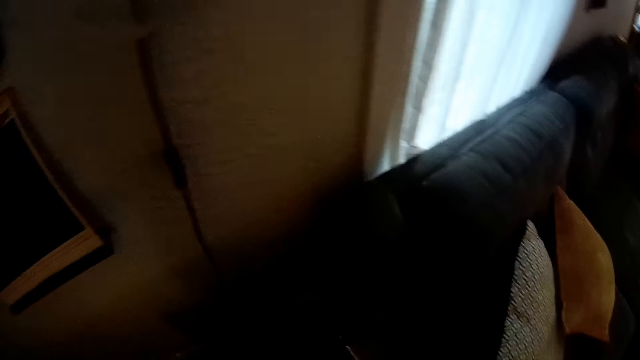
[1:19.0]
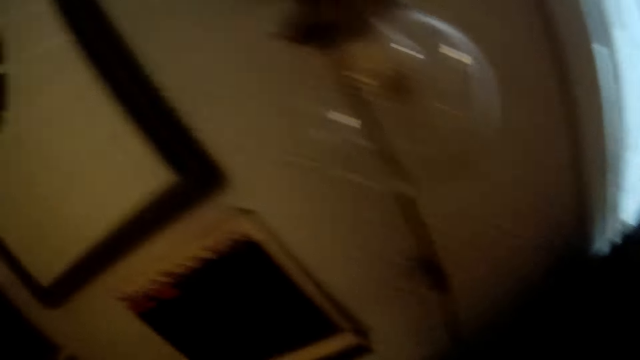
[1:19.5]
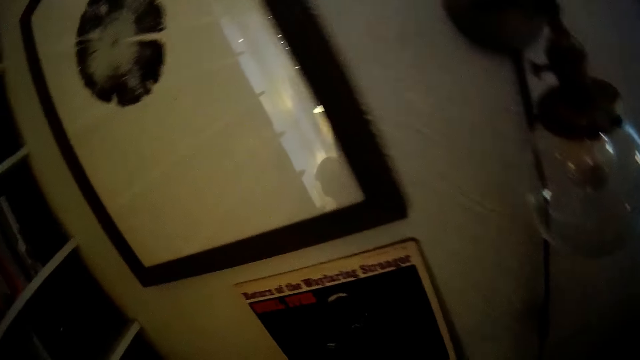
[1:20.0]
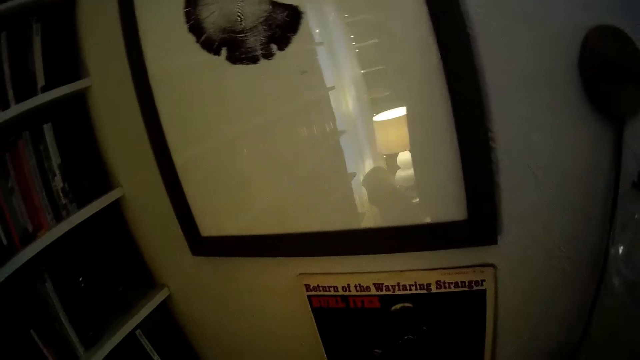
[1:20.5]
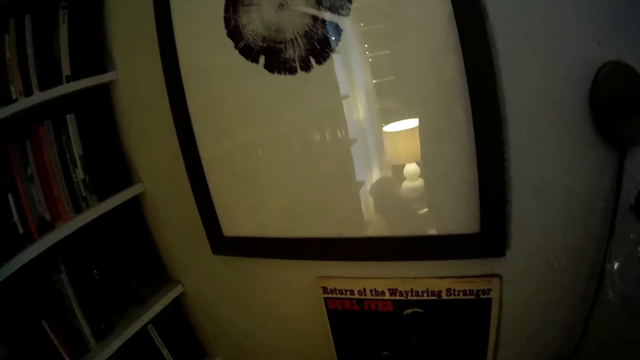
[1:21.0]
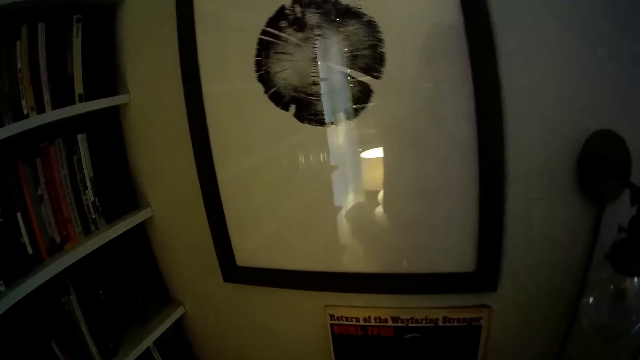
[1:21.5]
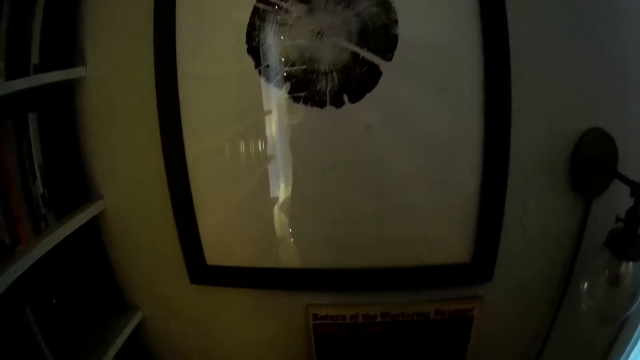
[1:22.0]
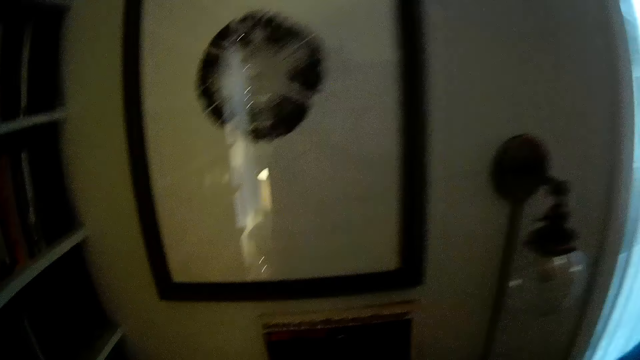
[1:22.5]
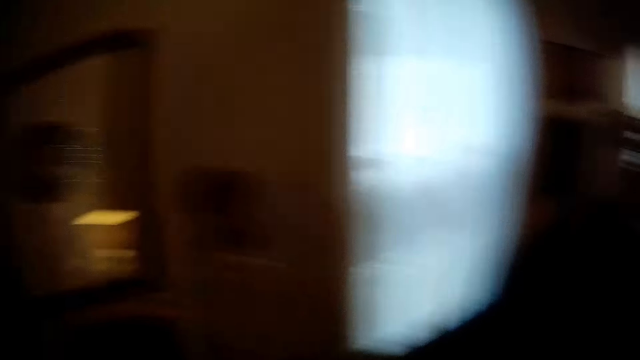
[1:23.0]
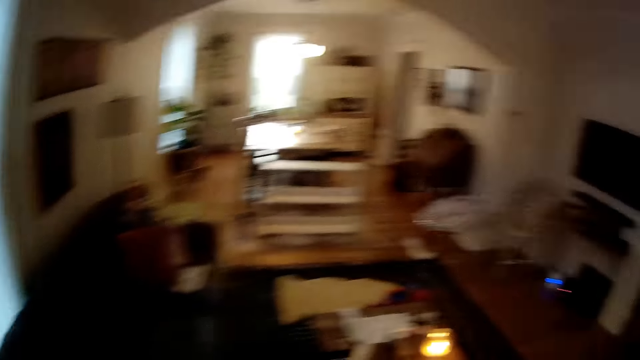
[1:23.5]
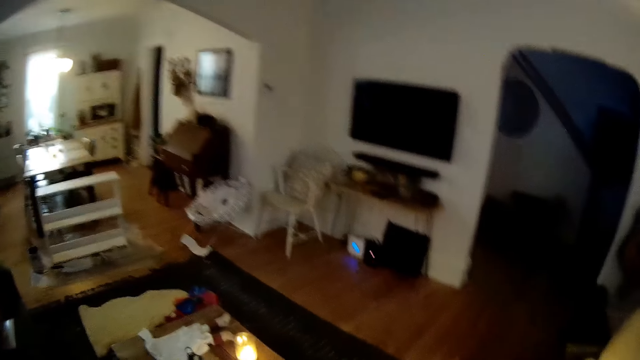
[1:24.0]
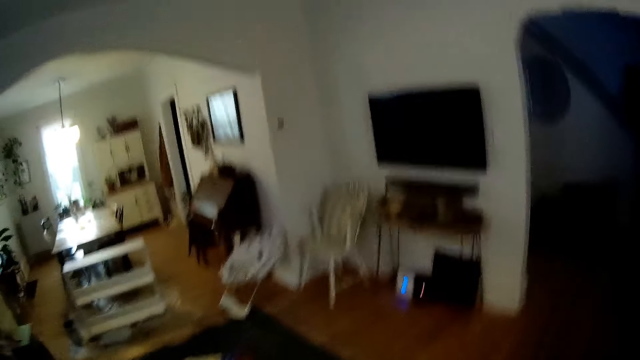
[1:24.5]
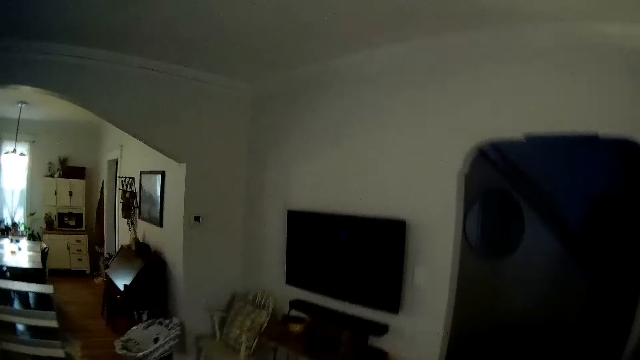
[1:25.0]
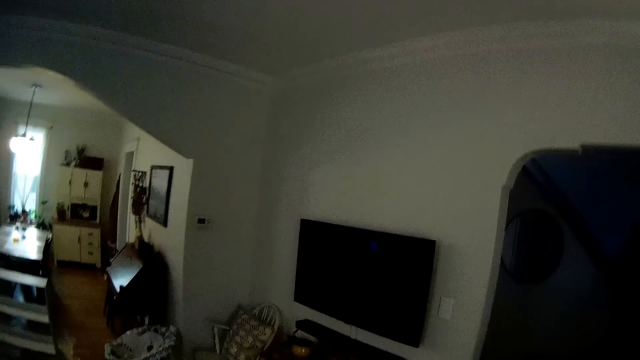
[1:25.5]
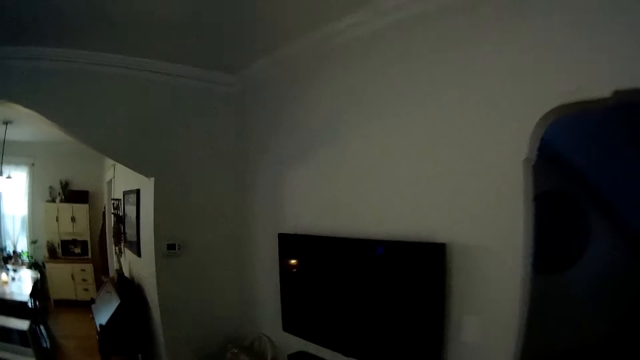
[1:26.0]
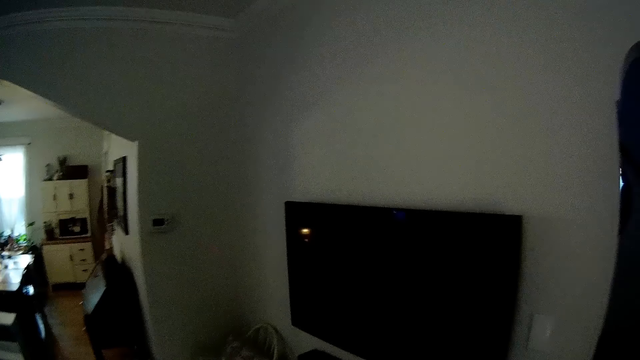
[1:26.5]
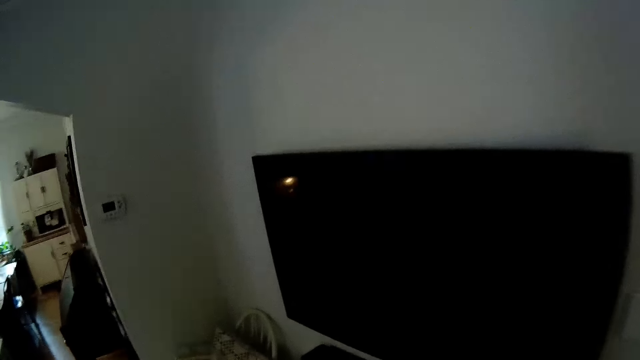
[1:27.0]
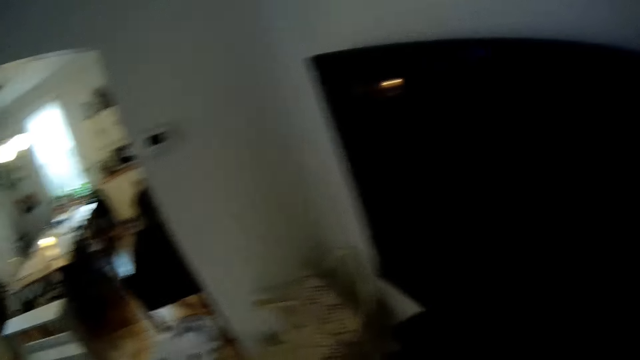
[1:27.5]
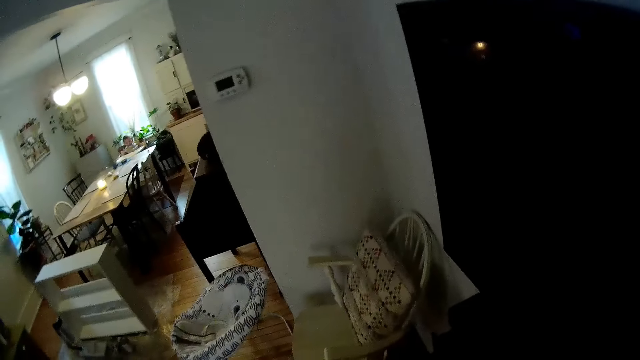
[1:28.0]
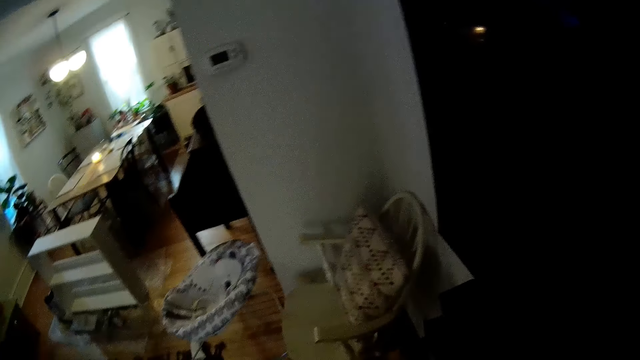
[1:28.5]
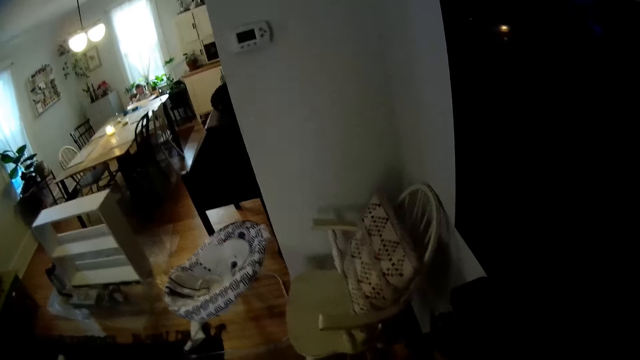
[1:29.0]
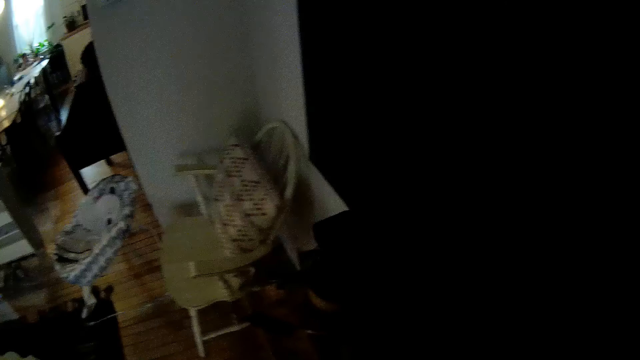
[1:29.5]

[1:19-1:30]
The camera wearer looks around. They walk around the house.

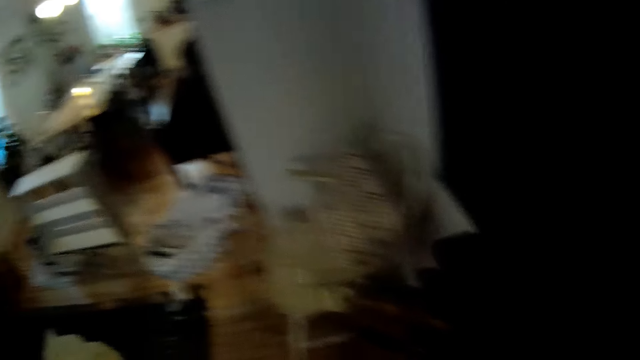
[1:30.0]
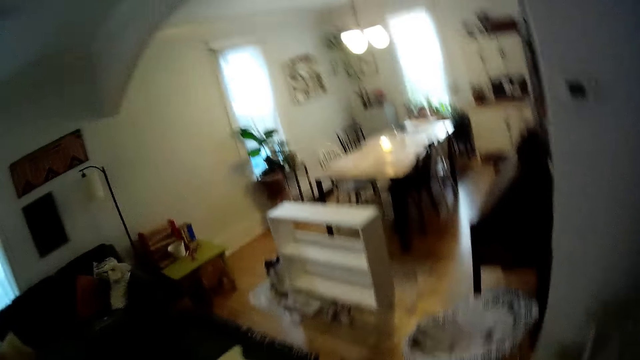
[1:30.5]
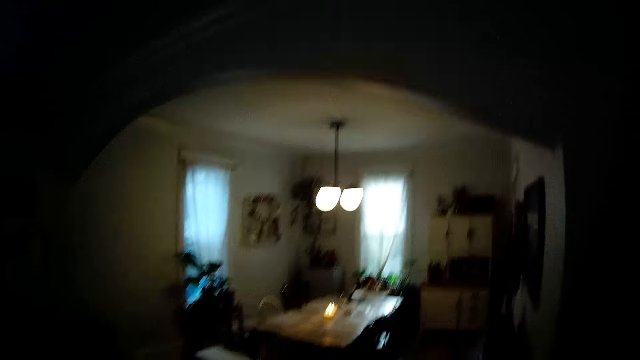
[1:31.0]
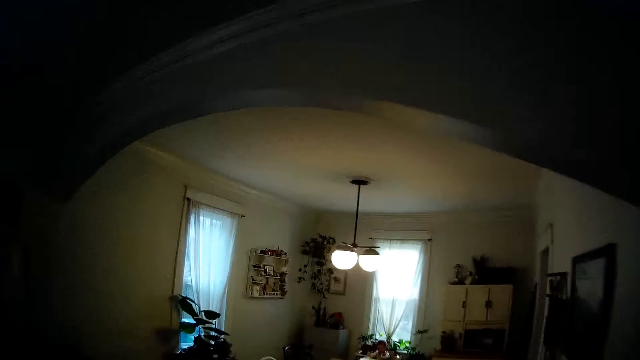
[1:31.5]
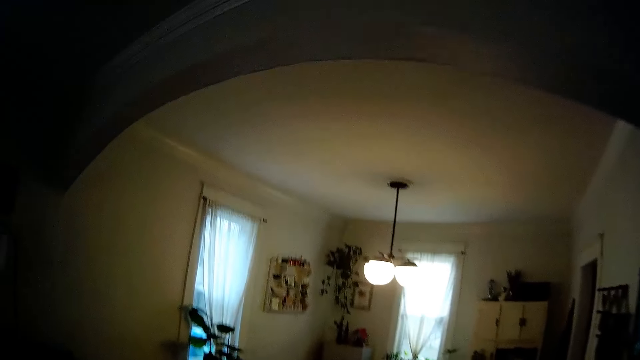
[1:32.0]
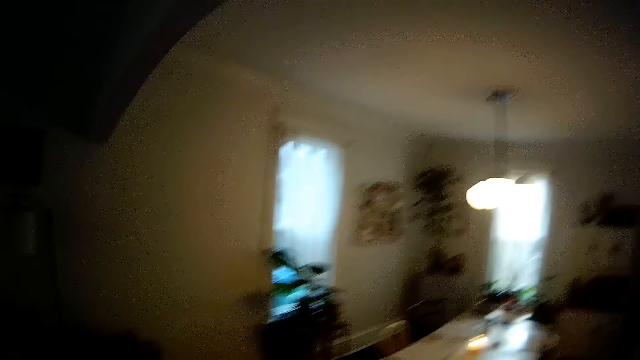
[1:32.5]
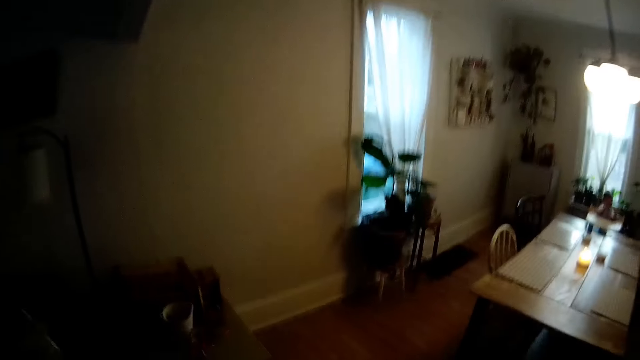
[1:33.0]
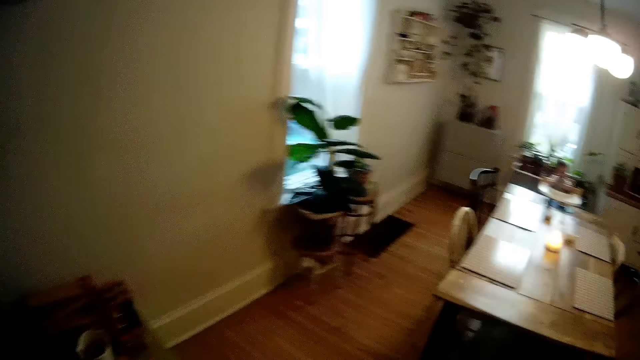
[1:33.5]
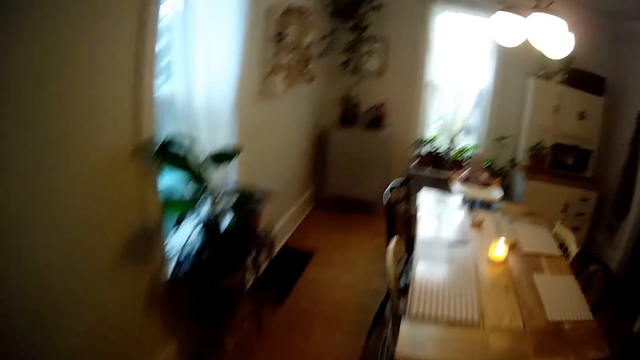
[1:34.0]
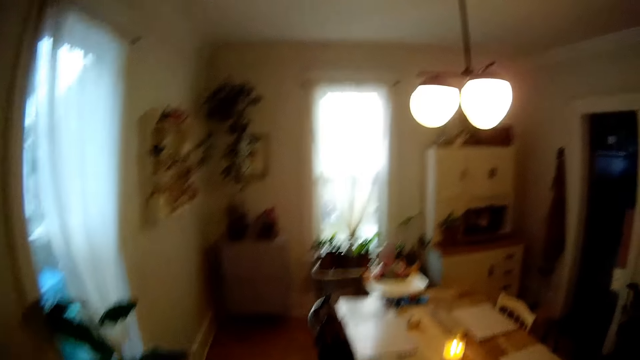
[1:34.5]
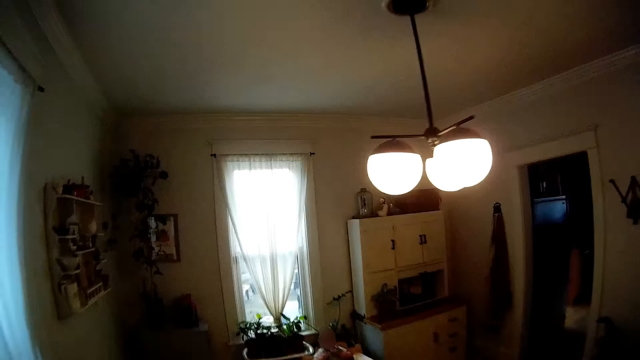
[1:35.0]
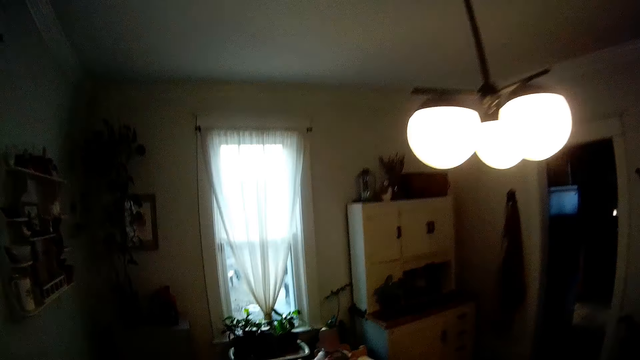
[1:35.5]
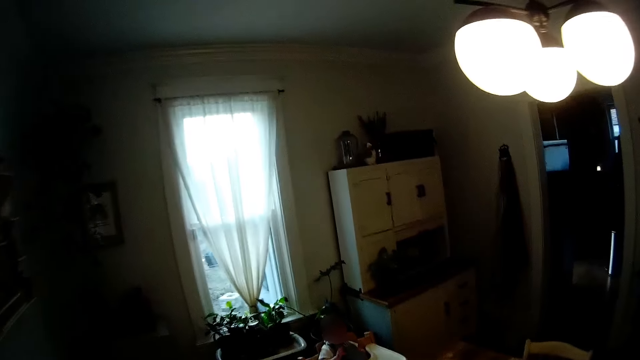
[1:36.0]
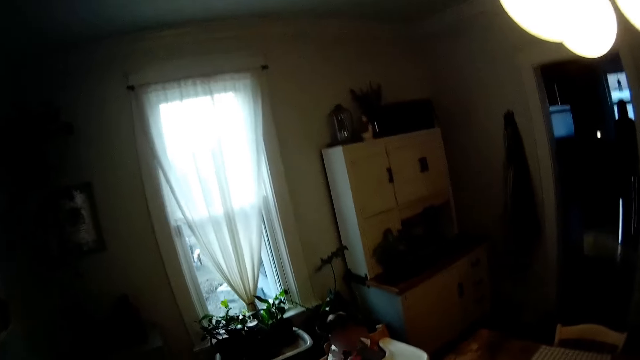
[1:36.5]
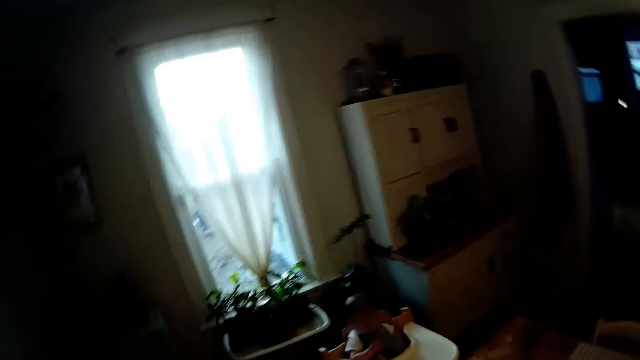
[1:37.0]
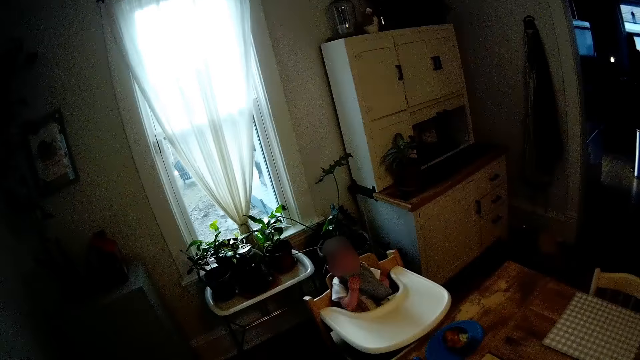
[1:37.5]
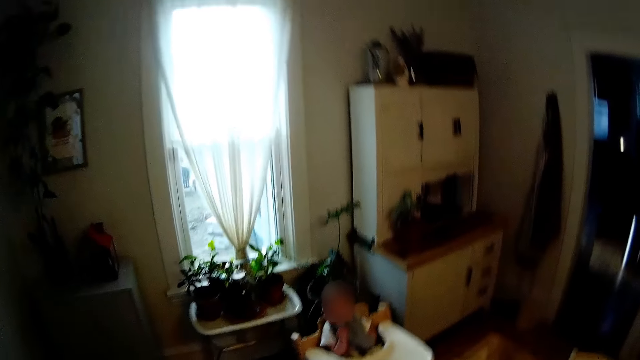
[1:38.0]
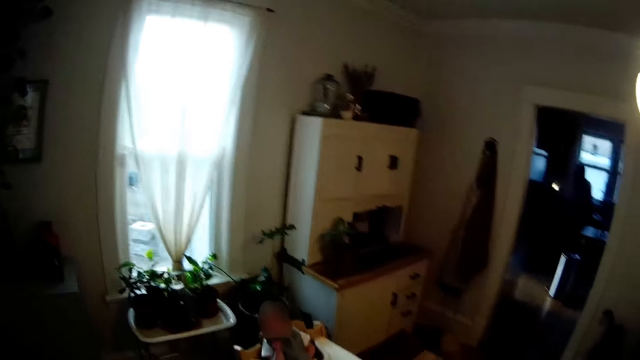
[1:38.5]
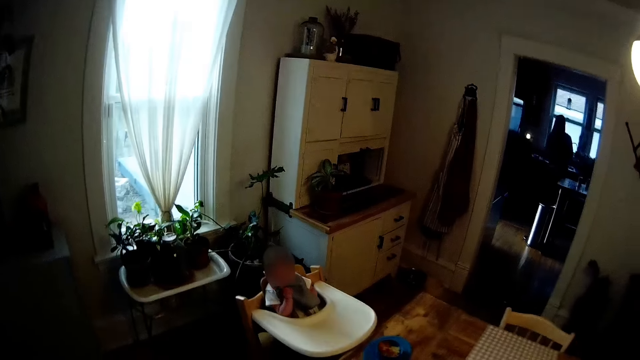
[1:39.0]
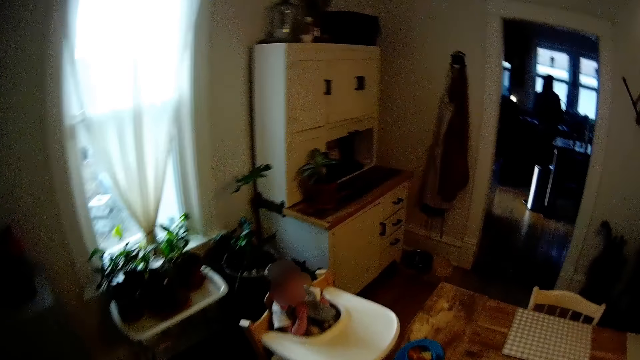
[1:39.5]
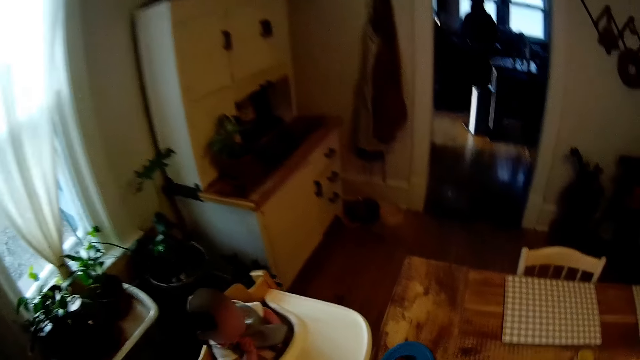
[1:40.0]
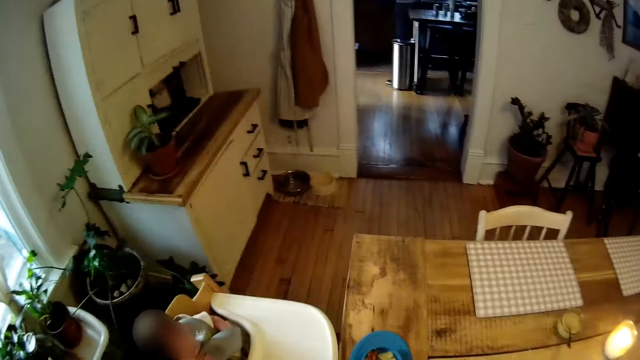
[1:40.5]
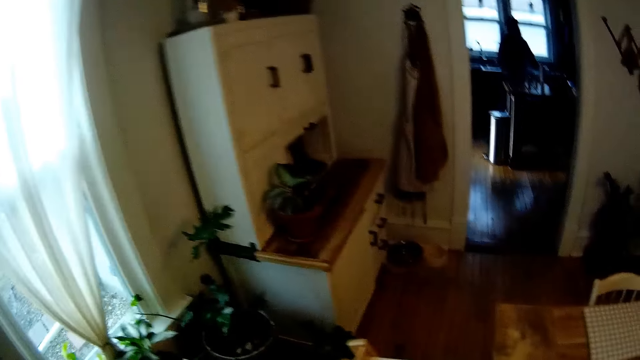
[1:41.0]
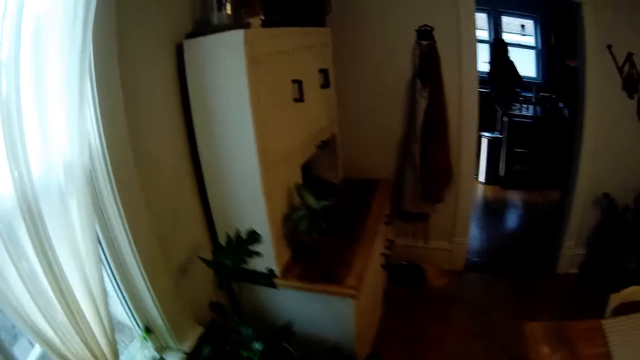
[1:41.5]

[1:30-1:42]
The camera wearer walks to the kitchen.
